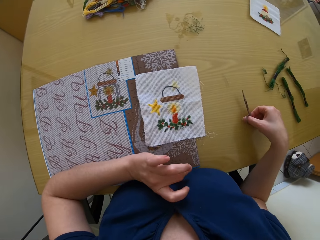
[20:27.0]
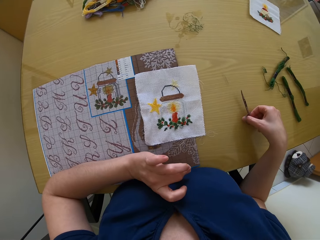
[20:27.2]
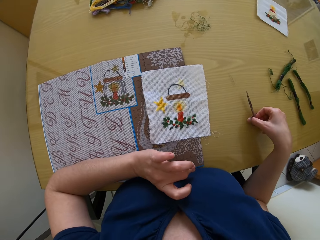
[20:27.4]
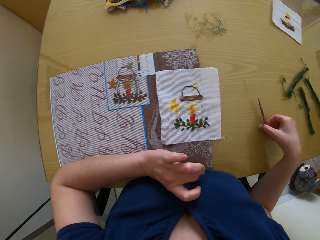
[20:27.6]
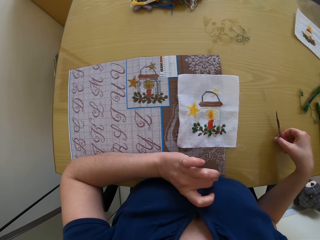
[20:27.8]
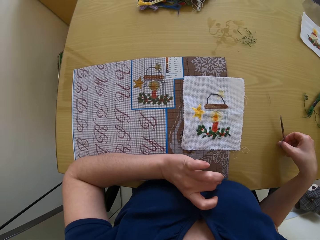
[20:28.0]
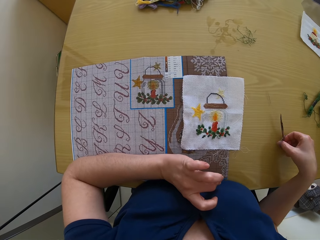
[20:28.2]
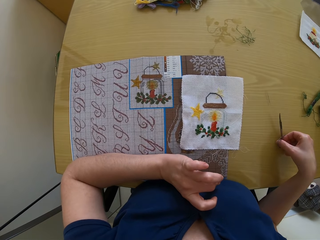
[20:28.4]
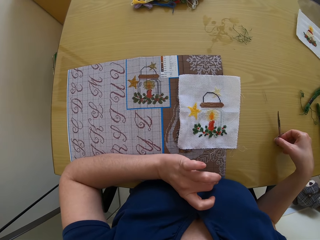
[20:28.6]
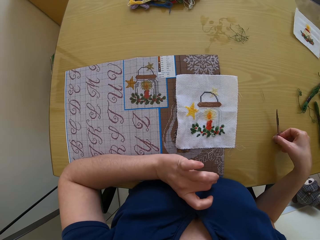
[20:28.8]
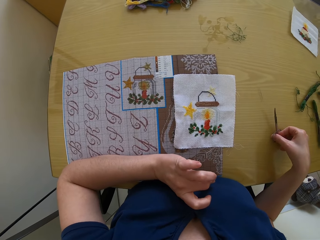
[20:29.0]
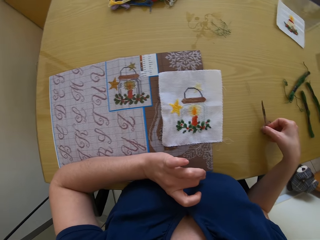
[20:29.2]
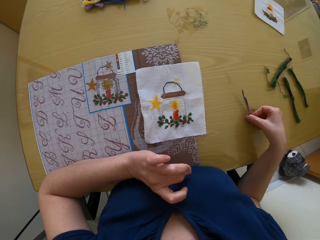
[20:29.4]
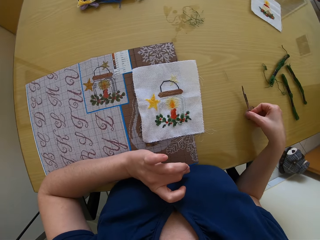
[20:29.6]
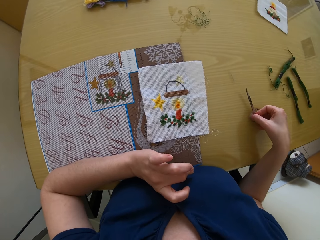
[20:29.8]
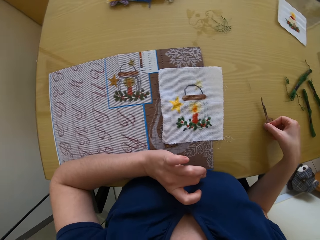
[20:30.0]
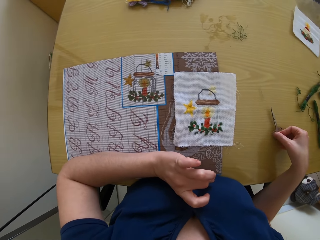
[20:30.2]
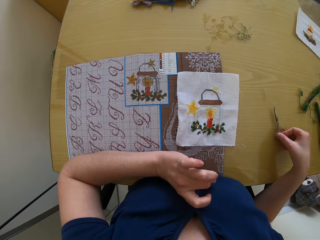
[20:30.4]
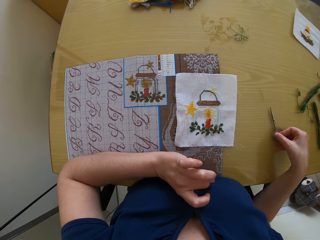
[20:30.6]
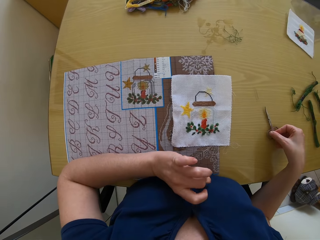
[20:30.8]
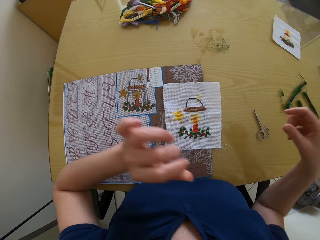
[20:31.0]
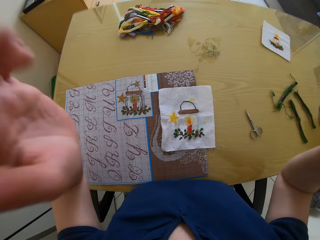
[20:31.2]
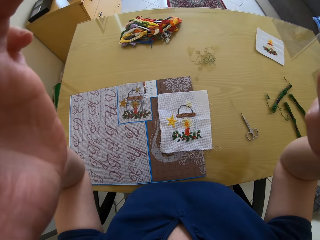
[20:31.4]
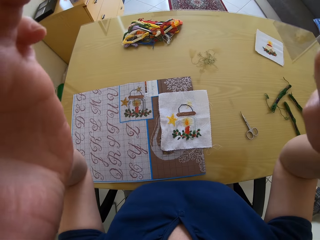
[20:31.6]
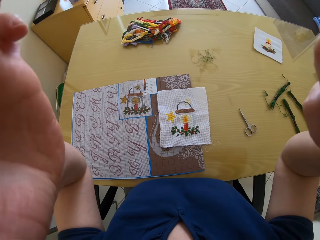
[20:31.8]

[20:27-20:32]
The camera wearer drops the scissors in her right hand on the work table. She raises both hands towards her head. She fixes the camera.
